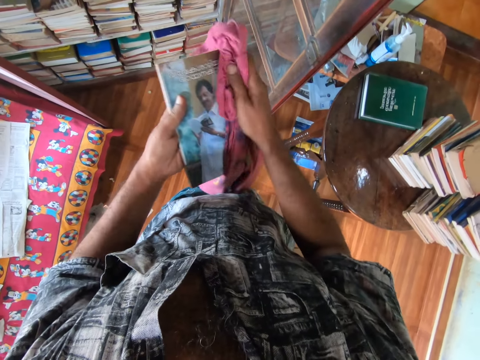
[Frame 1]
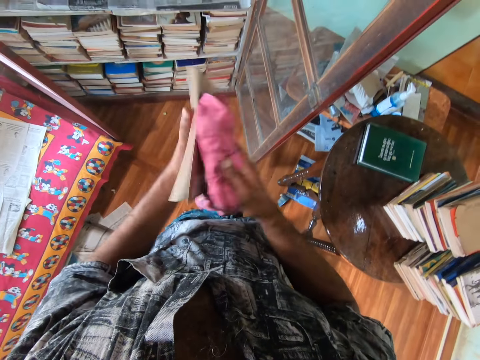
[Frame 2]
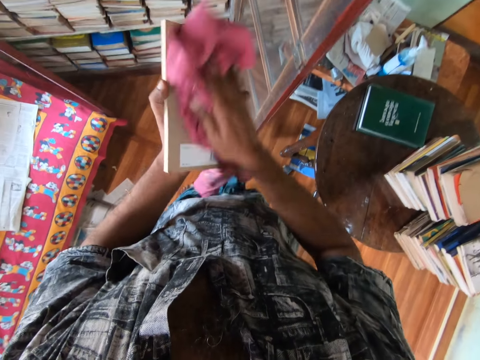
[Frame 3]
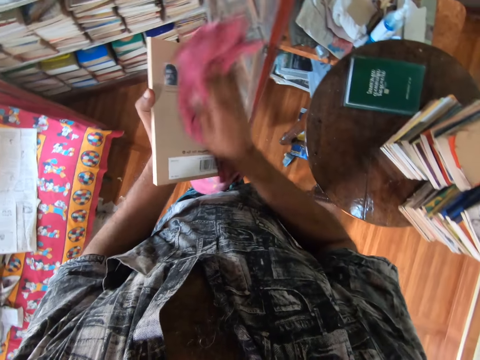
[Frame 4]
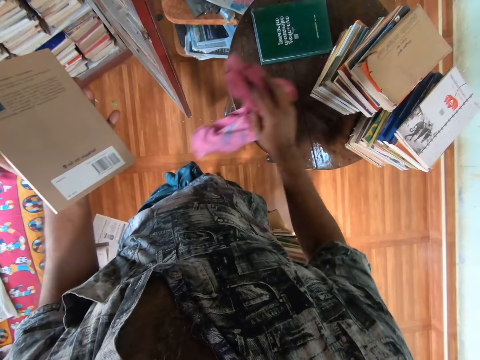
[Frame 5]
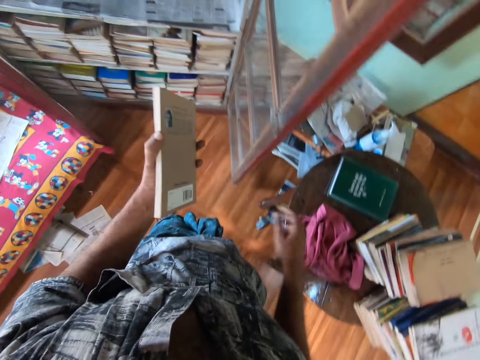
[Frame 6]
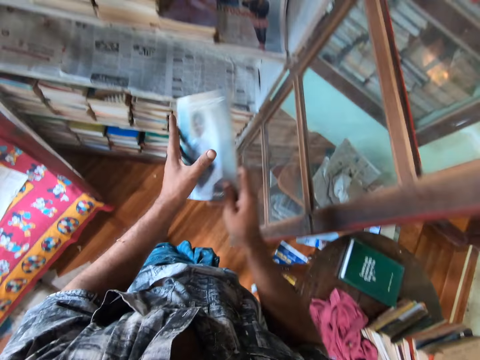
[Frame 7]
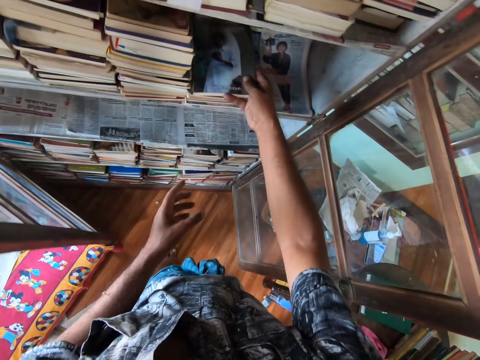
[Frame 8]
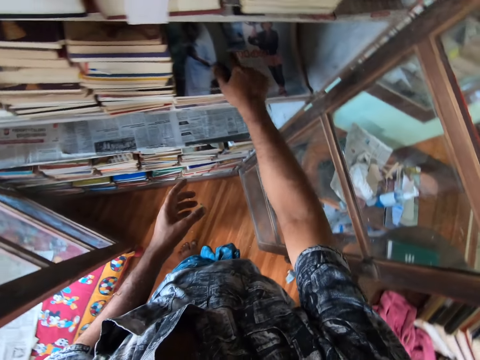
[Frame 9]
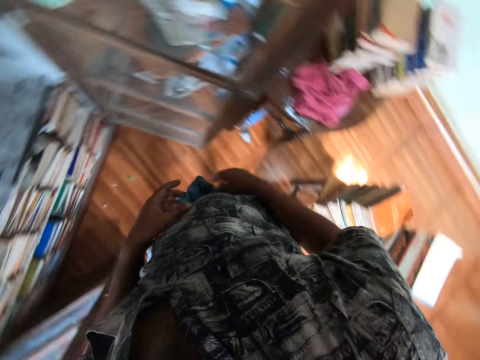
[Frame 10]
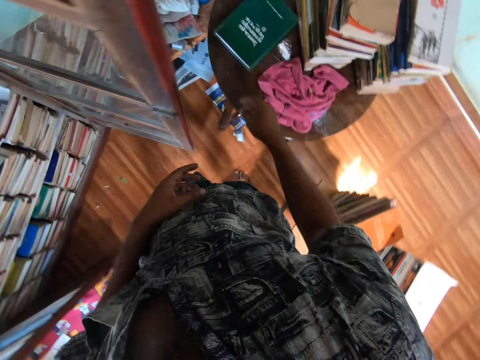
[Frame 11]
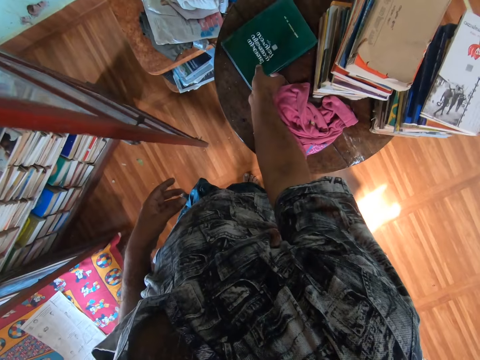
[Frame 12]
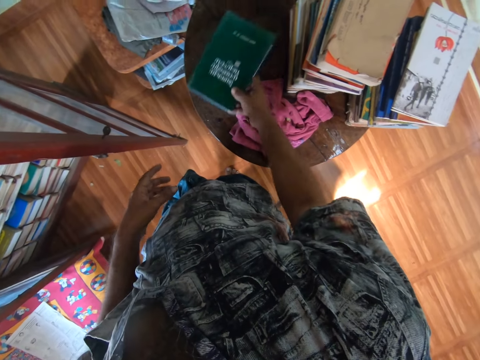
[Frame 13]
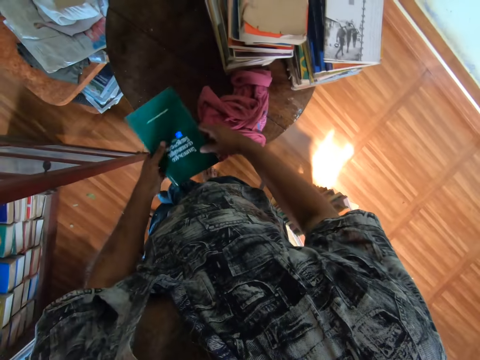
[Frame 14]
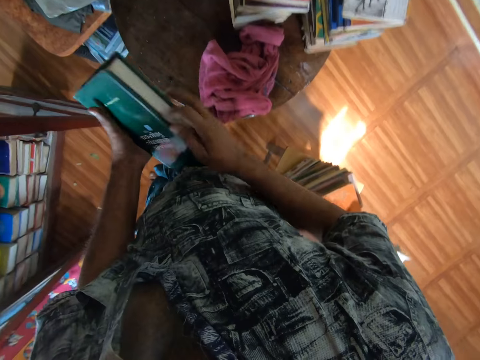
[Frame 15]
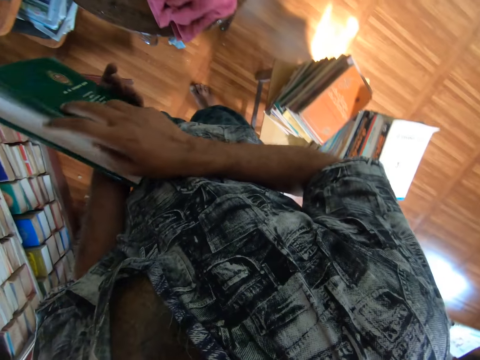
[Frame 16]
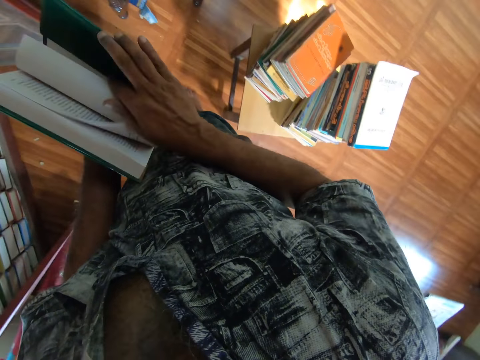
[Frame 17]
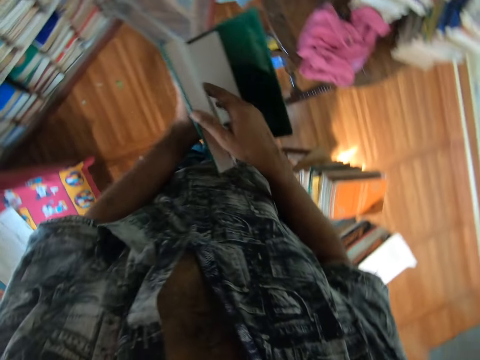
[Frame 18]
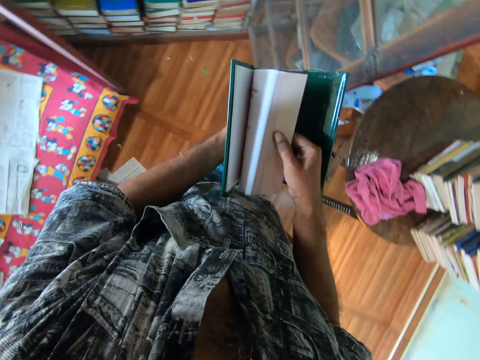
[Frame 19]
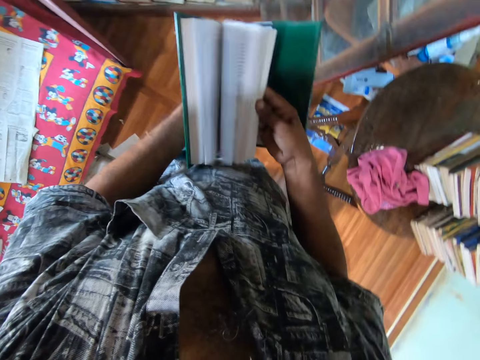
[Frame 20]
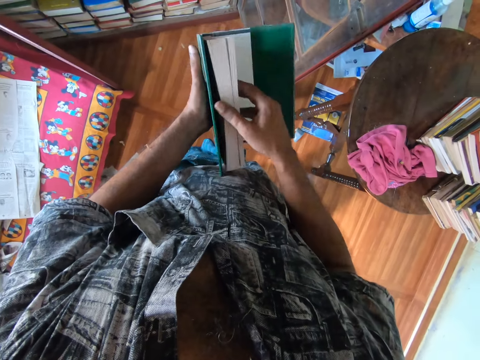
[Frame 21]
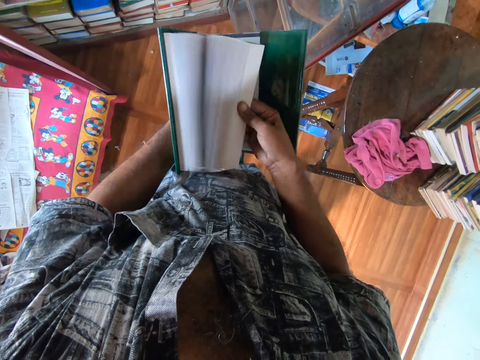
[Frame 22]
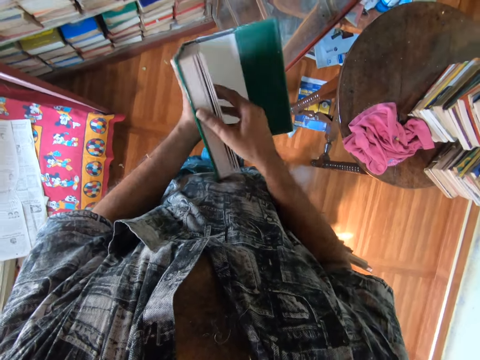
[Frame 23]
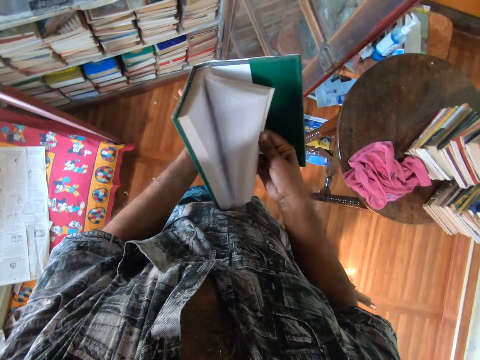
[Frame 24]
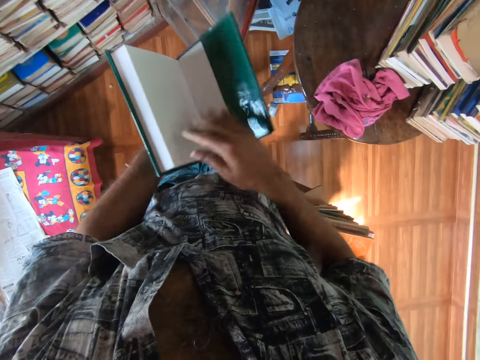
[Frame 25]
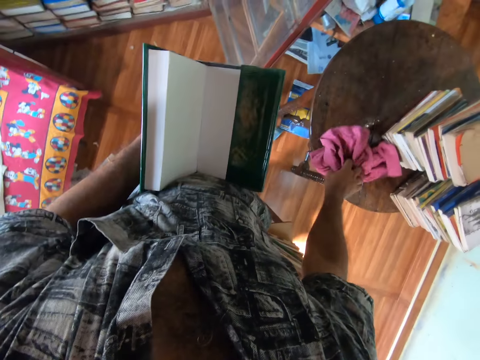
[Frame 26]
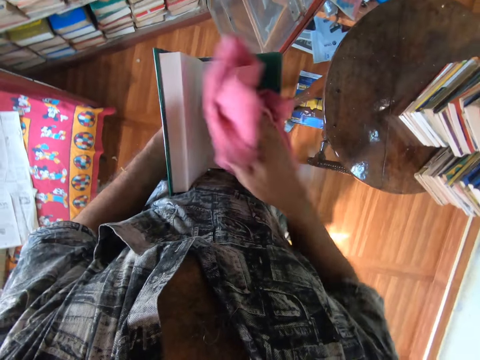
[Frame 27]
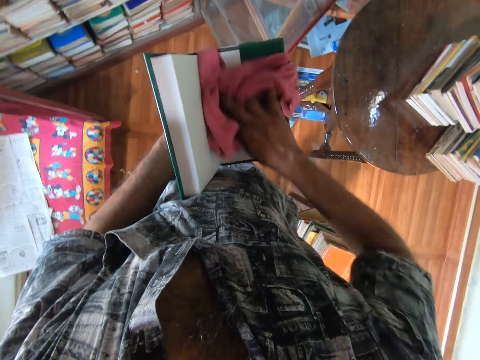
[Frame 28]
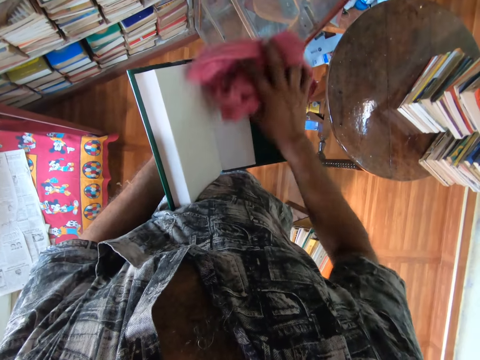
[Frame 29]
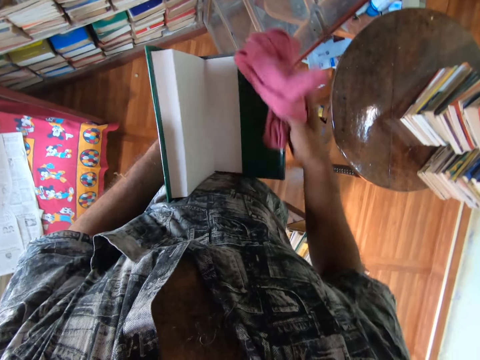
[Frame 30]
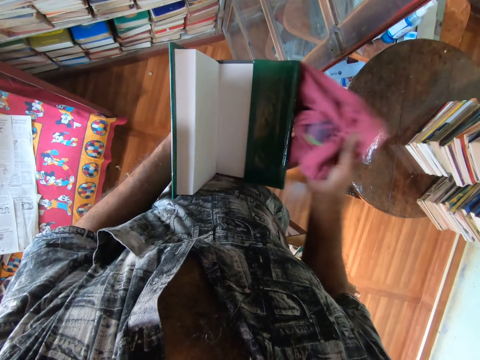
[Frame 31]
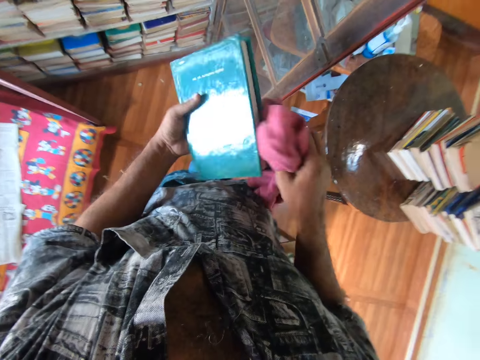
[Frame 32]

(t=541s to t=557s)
The camera wearer drops the piece of cloth on the table. They put the book in the book shelf. They pick a book from the table. They open the book. They check through the pages of the book. They pick the piece of cloth from the table. They wipe the book with the piece of cloth.

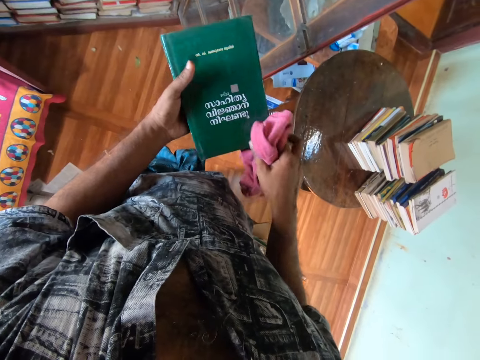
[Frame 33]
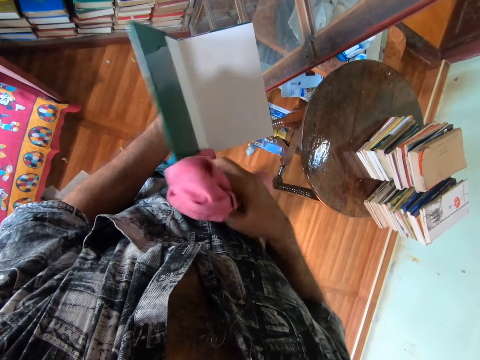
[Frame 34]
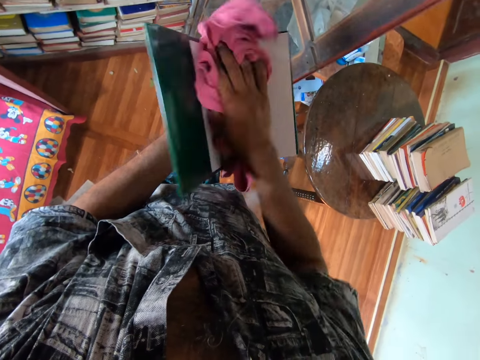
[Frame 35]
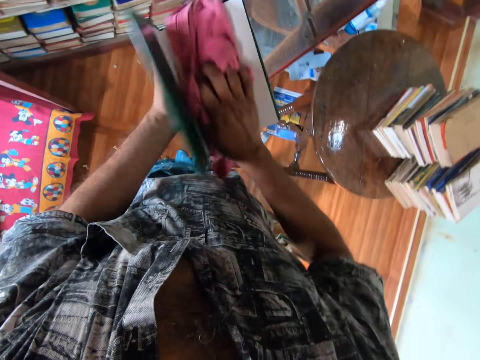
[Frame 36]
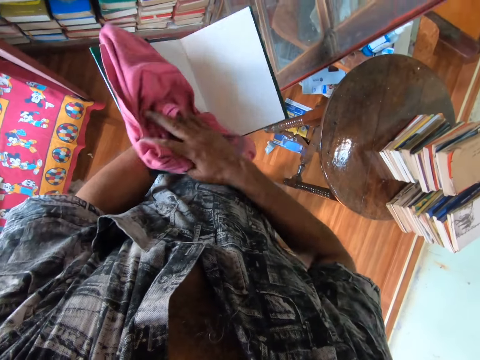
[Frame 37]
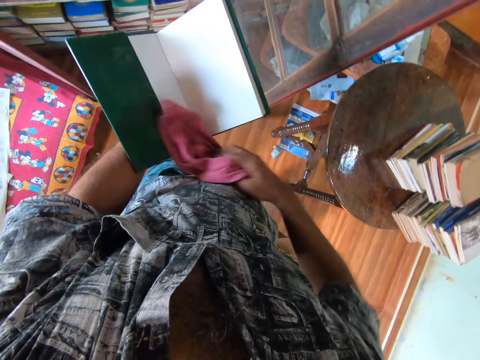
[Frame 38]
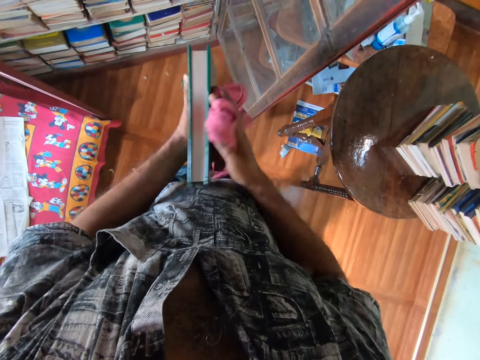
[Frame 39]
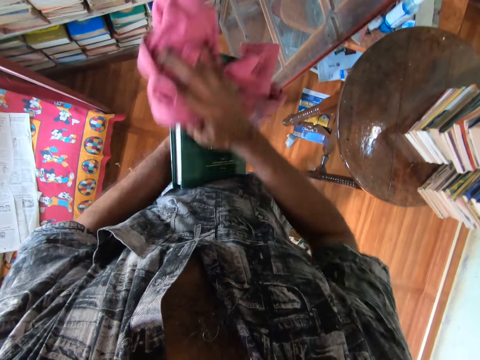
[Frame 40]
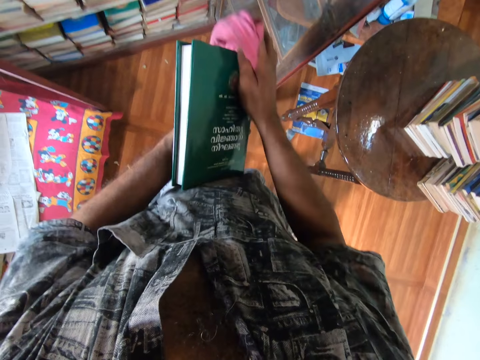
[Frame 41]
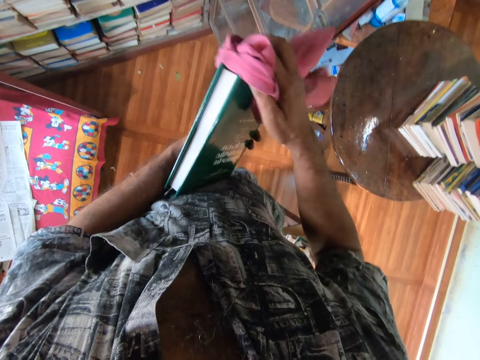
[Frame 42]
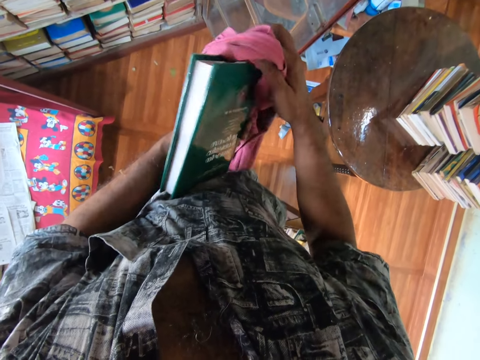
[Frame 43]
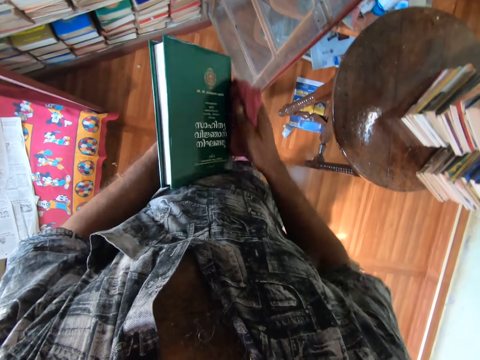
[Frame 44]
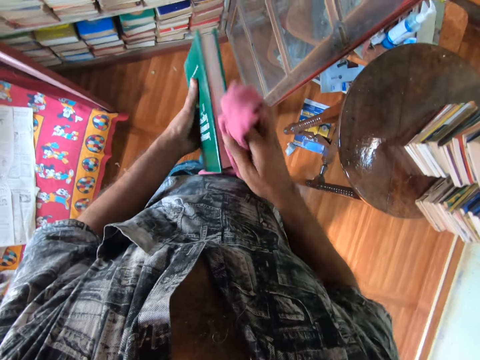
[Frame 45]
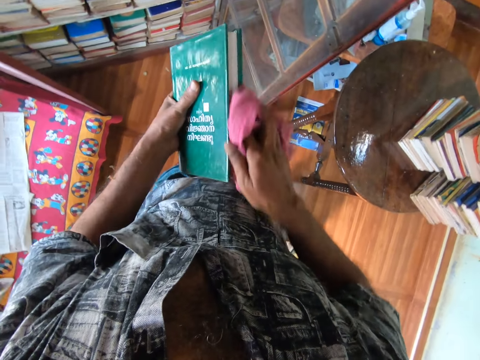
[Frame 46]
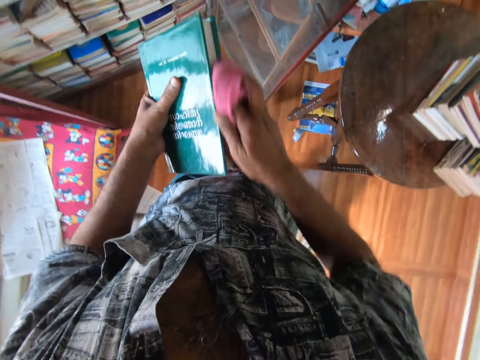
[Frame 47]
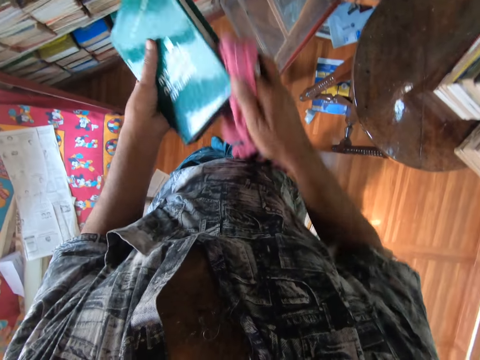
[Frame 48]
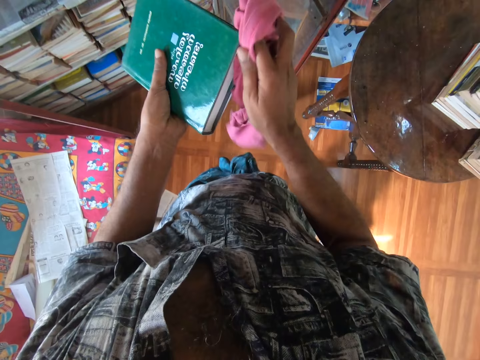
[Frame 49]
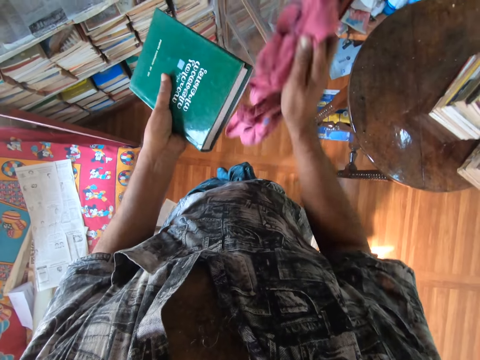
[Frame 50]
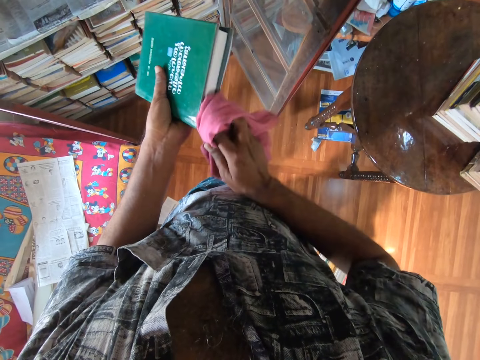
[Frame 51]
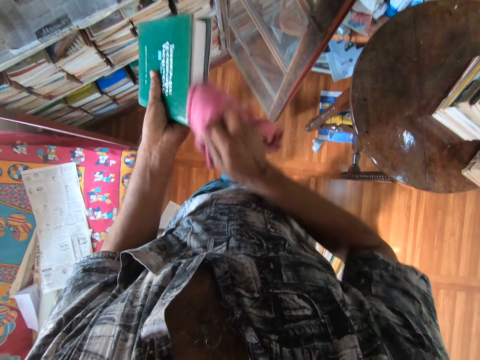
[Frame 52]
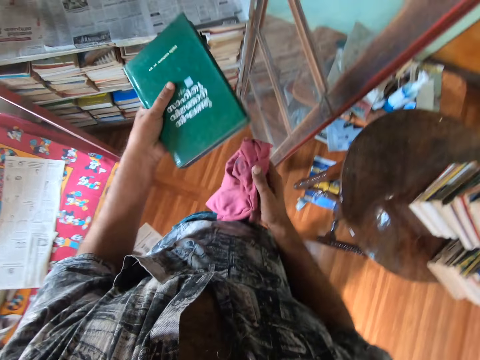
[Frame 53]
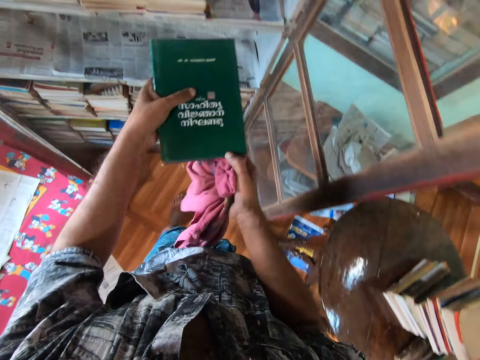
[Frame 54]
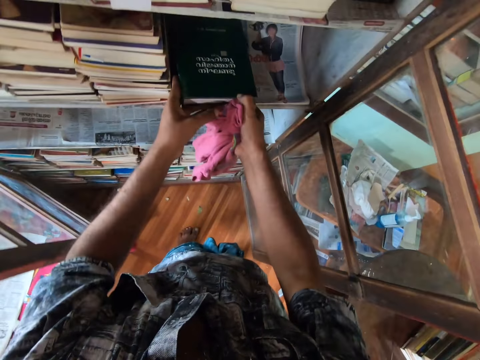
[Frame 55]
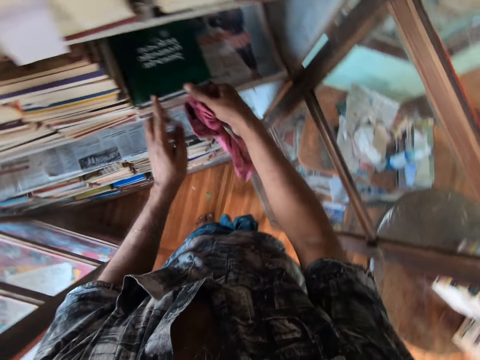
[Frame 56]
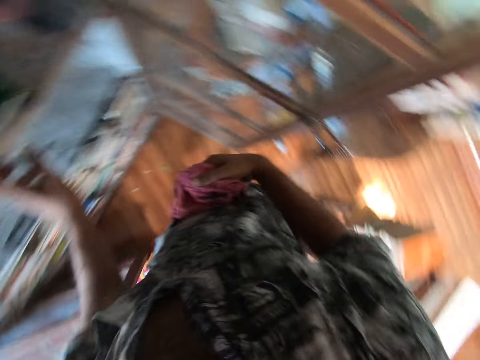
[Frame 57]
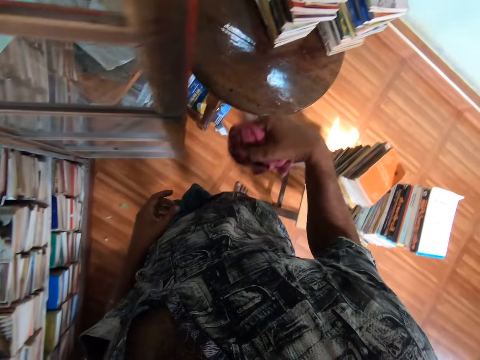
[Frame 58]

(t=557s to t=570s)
The camera wearer opens the book. They wipe the book using a piece of cloth. They close the book. They wipe the book using the piece of cloth. They put the book on the shelf.
